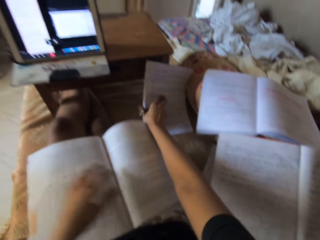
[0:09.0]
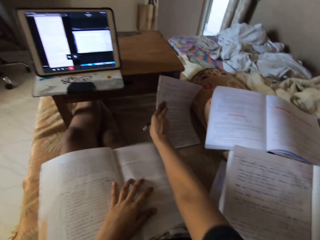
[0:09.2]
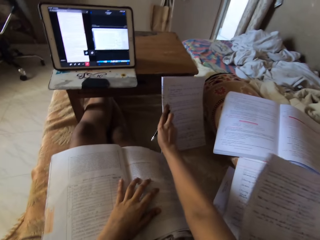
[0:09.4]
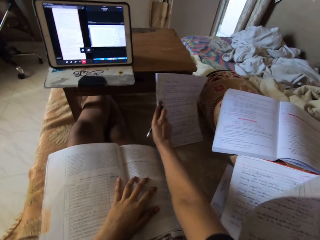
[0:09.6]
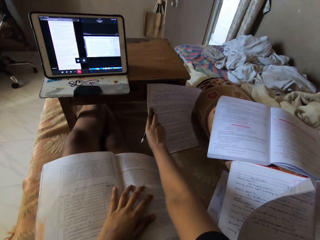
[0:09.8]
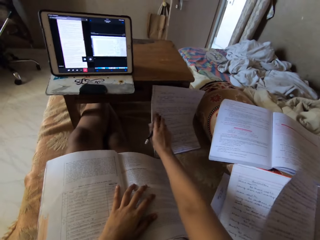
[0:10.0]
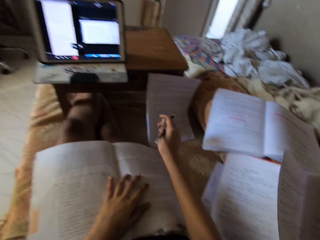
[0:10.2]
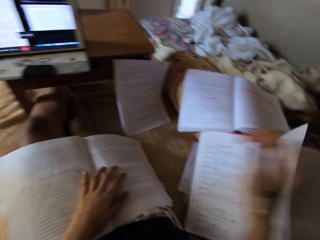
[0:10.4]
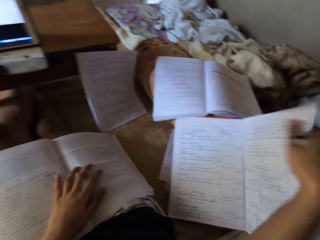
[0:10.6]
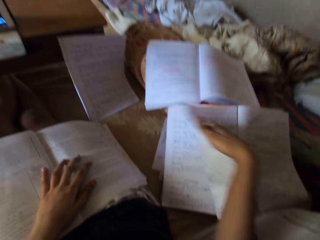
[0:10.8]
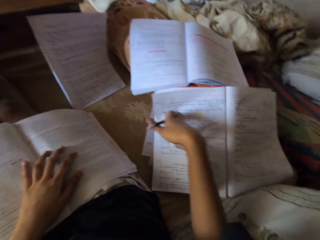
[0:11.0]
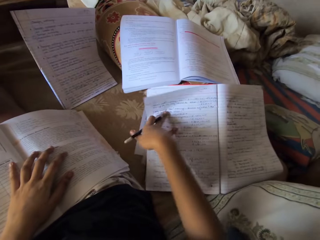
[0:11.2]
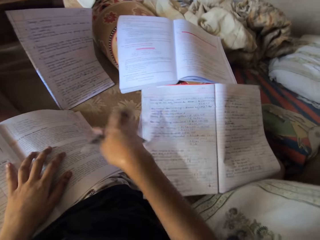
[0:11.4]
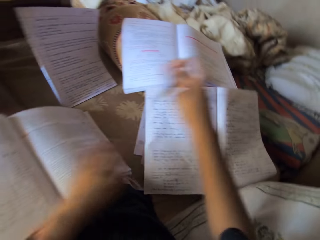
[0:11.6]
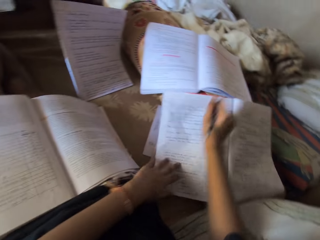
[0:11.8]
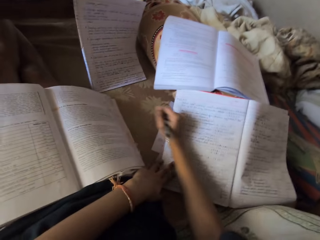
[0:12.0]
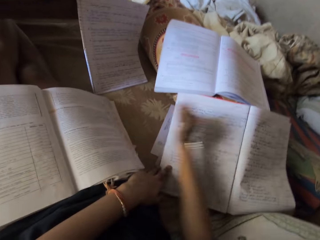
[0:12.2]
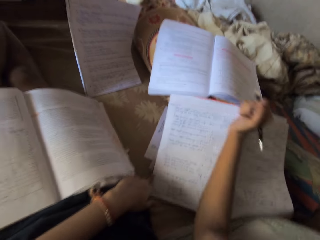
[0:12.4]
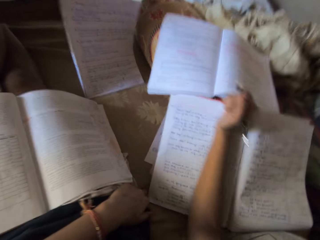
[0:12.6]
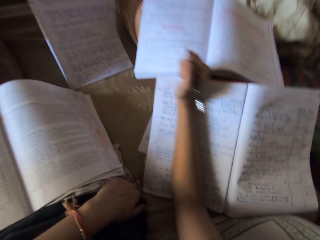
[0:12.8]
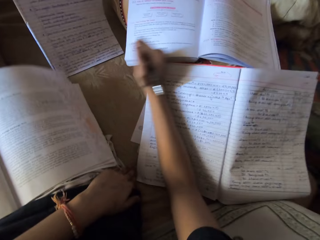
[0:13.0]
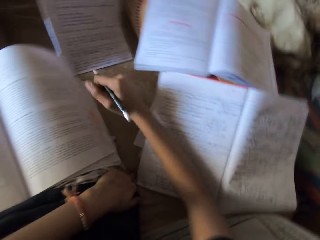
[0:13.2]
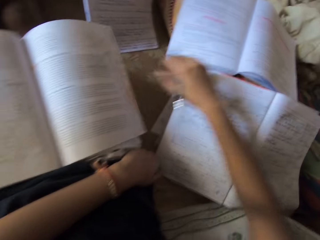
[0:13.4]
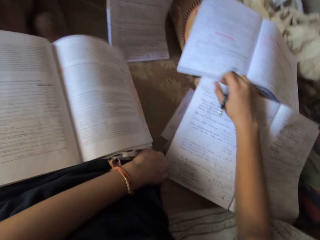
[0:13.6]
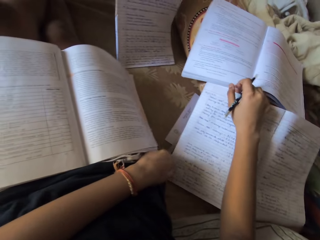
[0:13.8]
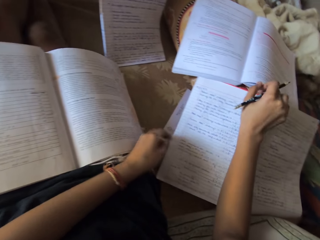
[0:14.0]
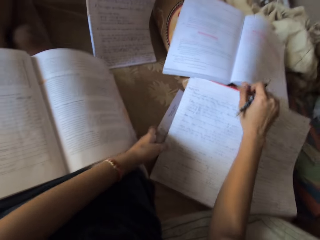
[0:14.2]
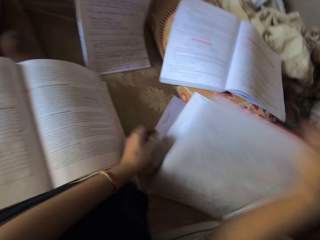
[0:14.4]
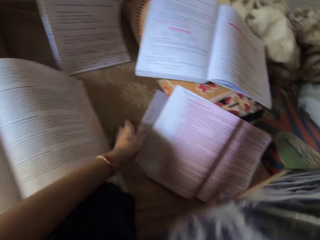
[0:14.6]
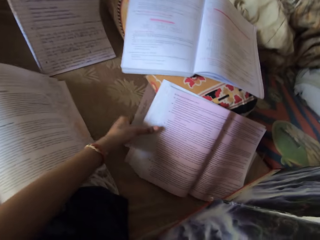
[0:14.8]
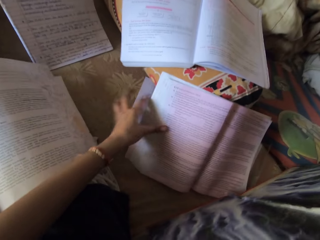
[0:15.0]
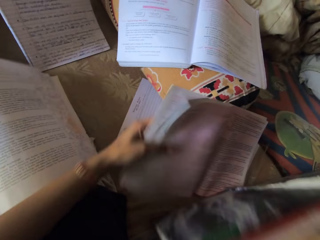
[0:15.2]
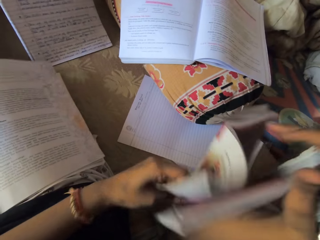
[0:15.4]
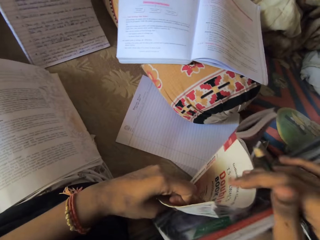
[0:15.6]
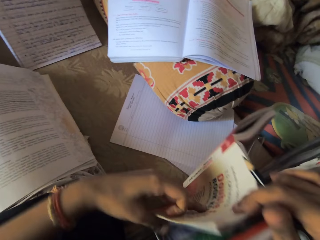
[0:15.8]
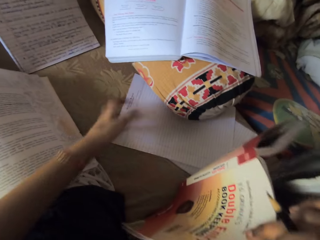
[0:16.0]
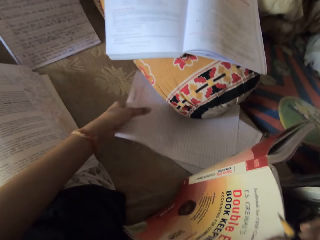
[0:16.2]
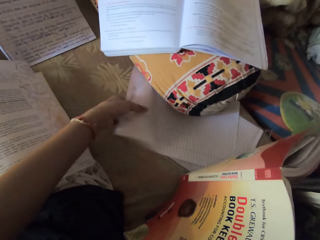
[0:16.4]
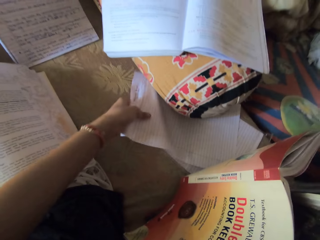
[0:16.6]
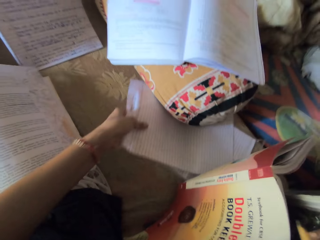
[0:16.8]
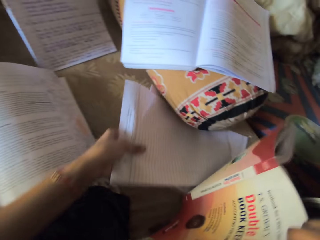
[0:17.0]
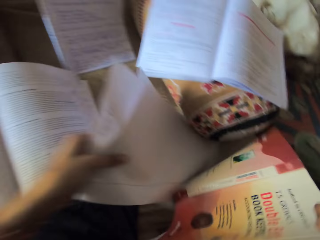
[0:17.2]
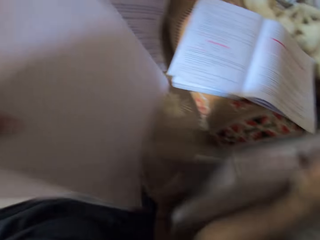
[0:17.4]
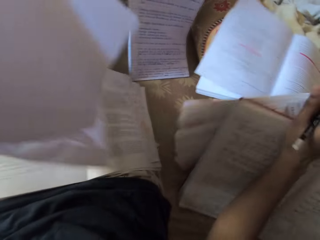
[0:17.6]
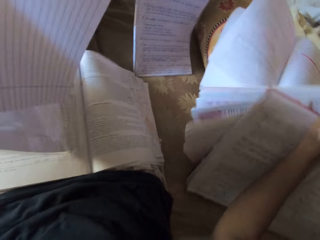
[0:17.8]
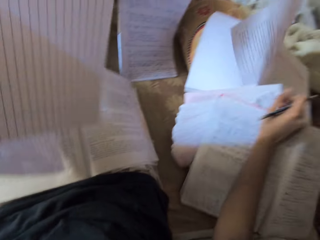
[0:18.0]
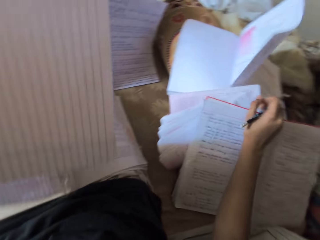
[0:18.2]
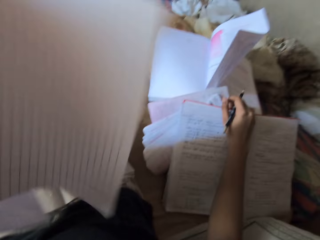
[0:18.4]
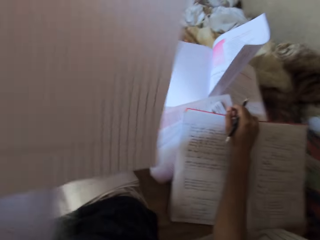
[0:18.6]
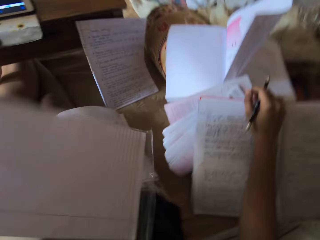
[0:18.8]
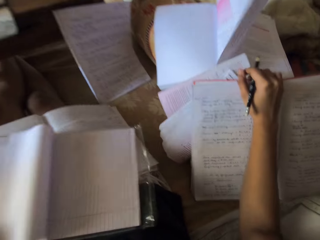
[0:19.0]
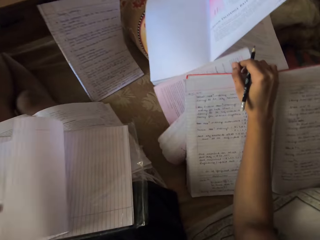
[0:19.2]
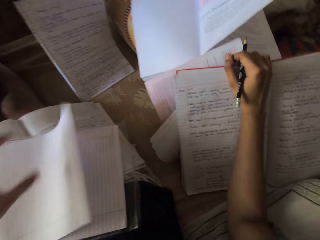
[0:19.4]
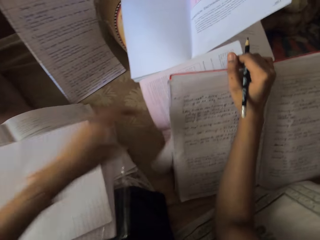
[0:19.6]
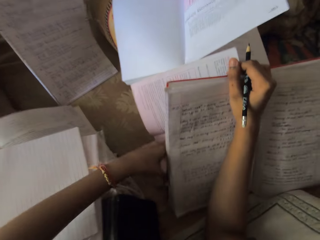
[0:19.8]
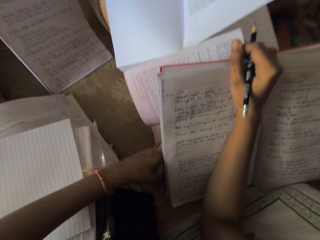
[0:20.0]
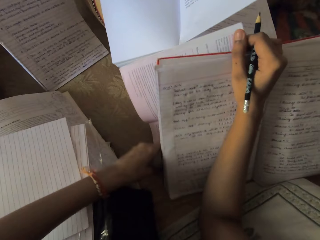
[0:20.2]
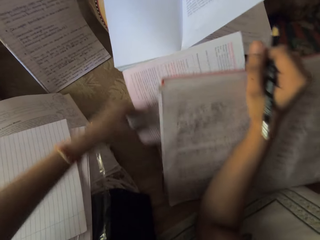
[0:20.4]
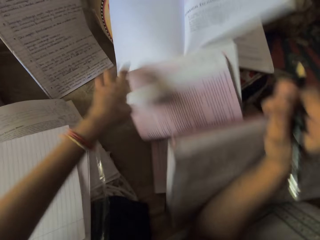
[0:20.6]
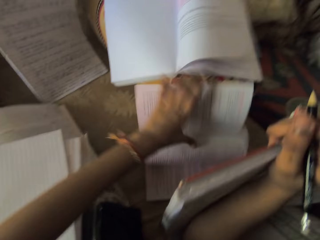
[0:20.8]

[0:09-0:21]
The camera wearer holds a book. She places the book beside a table. She flips a page. She rubs her right hand on the page. She lifts a book. She lifts another book. She holds the book with her left hand. She picks the foolscaps from a seat. She places the books on the seat. She places the foolscaps on a book.

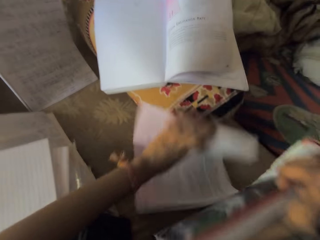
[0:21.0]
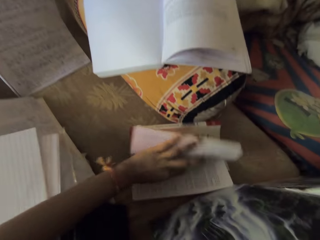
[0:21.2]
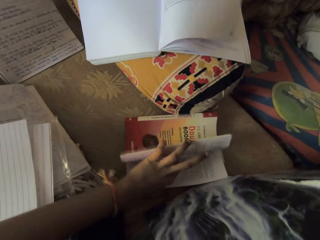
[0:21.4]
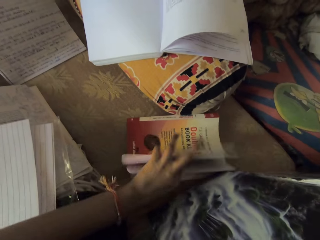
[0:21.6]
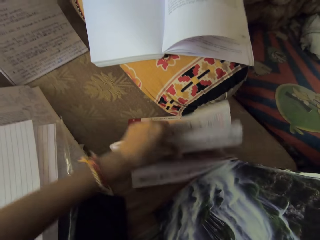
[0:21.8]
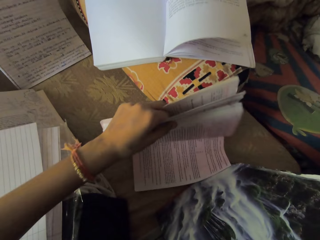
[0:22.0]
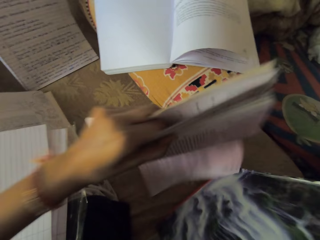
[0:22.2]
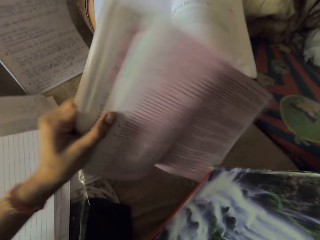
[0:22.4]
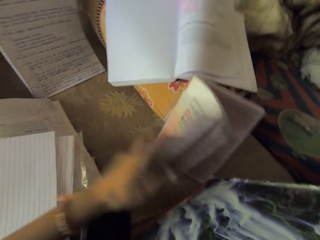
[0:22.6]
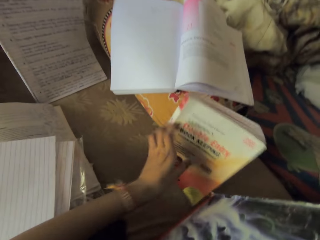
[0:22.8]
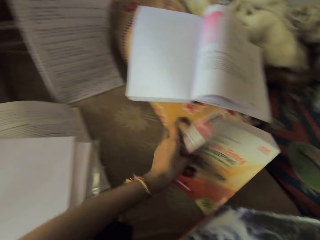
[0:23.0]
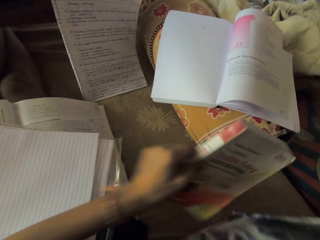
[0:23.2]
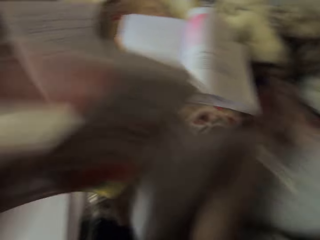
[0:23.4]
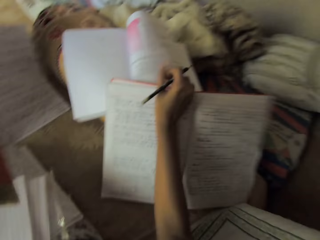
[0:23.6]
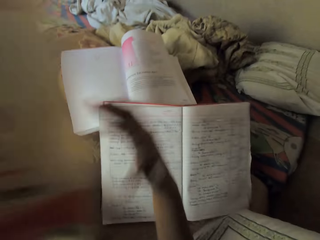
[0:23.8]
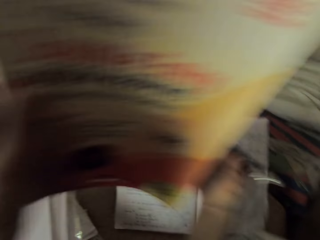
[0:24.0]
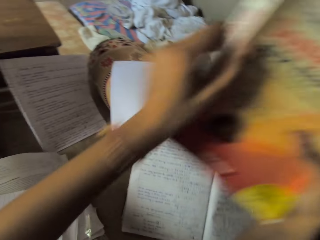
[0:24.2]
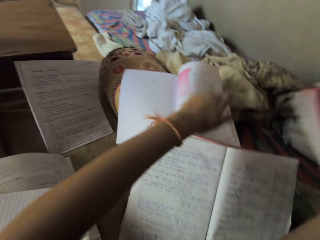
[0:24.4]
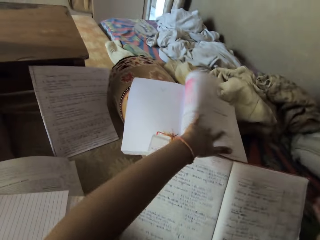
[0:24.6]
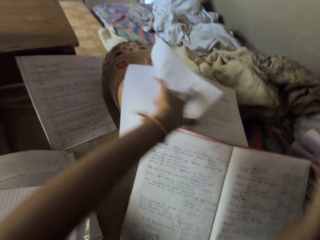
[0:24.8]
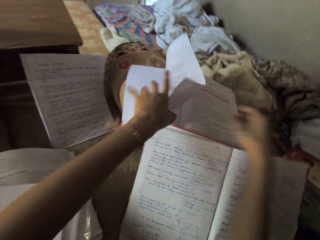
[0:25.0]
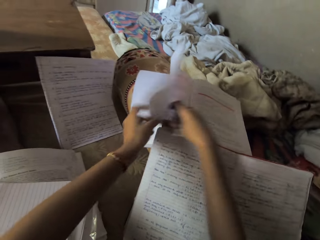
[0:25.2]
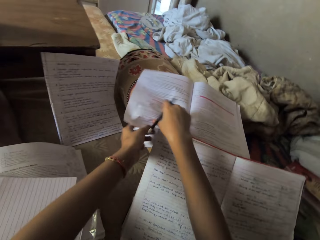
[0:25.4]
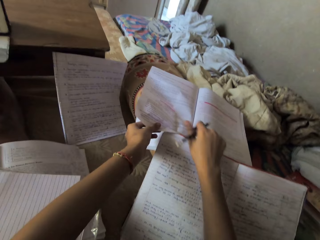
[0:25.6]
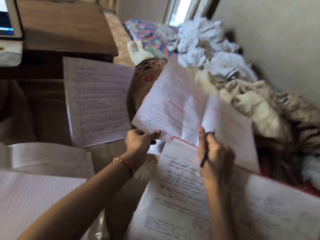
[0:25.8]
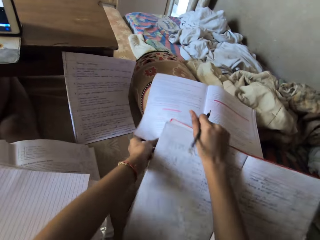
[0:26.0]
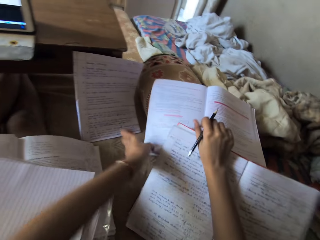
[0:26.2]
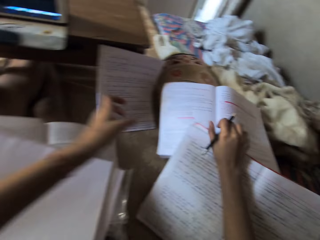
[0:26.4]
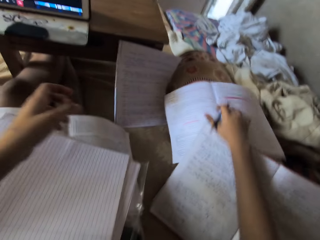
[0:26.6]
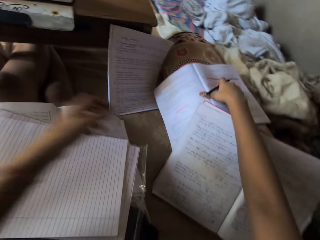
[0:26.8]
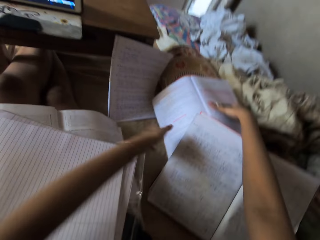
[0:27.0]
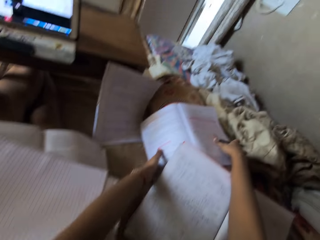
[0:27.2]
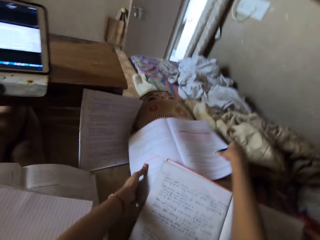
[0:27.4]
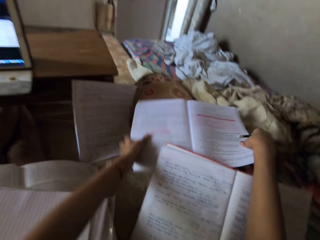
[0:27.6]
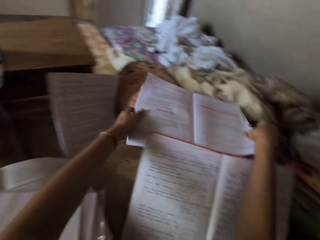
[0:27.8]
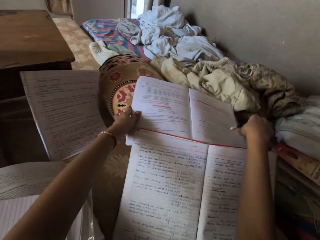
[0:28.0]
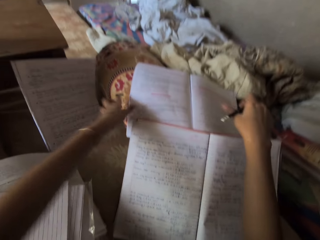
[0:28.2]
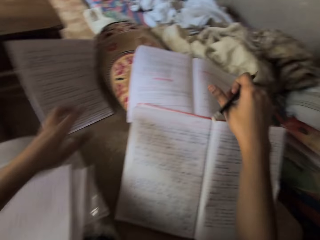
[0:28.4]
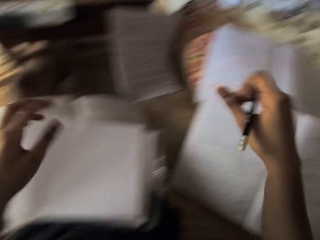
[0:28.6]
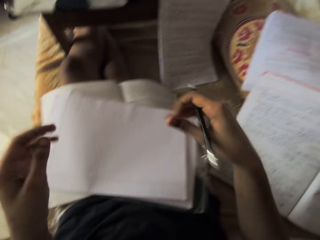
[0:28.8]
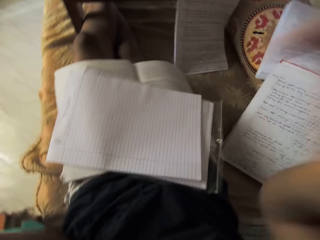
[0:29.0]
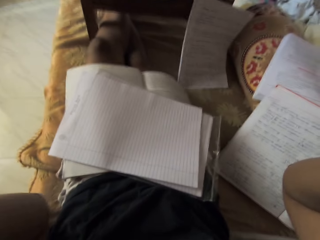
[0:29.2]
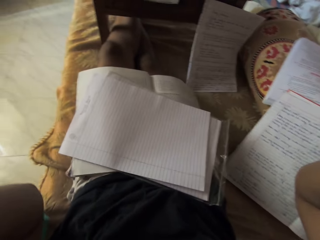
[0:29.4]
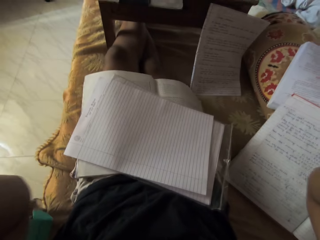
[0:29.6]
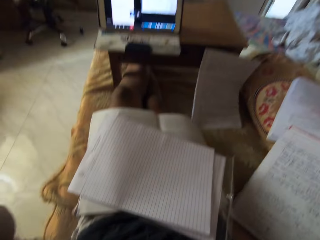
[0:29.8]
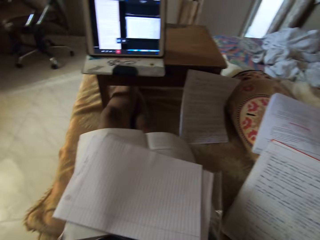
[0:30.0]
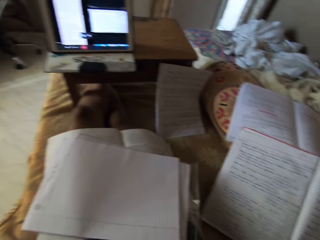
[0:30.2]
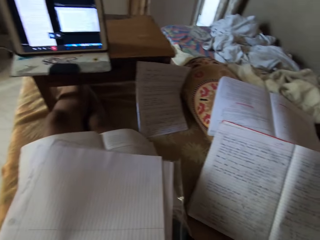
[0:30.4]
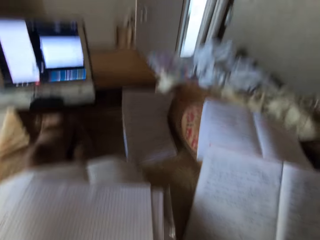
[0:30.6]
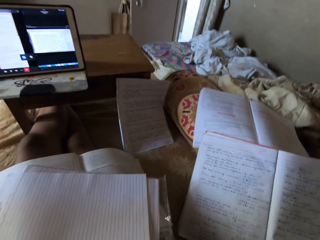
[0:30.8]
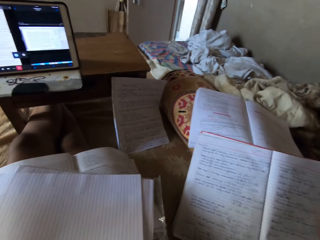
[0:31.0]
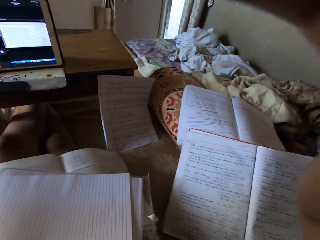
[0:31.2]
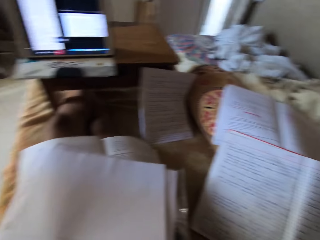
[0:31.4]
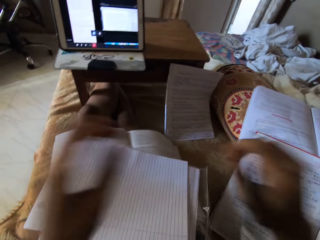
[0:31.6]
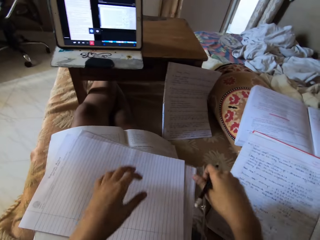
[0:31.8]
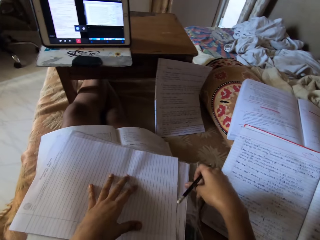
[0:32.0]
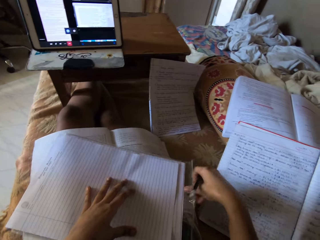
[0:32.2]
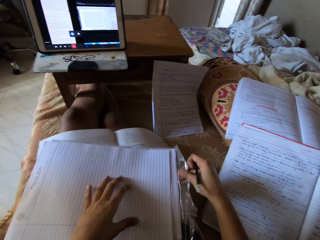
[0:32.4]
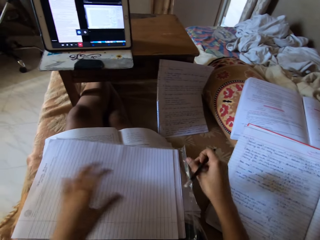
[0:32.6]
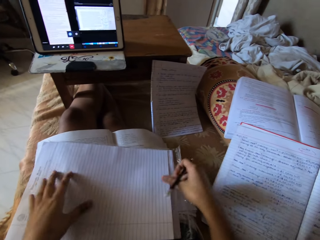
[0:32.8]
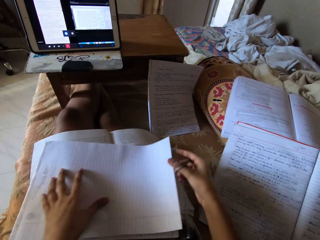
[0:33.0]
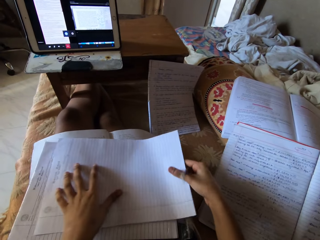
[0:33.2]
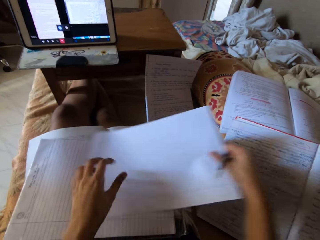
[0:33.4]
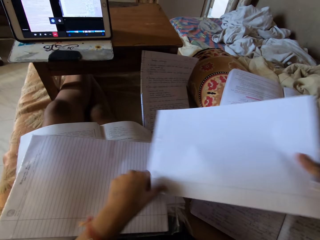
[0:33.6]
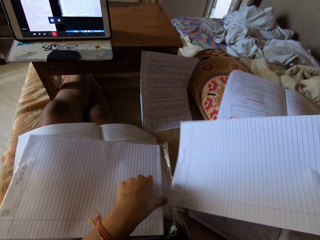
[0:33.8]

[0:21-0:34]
The camera wearer flips the book pages. She lifts the book and closes the book. She picks the book from a seat. She places another book on the seat. She holds a book with her right hand. She places the book on the seat. She flips another book's page. She touches the page with her right hand. She places a book beside the other. She holds a book. She raises both hands. She adjusts the camera. She looks around. She lowers her hands. She fixes a paper into a nylon with both hands. She touches the foolscaps.
